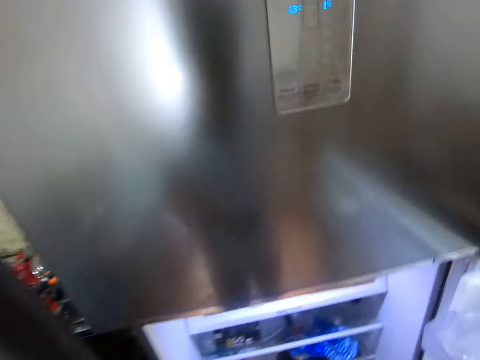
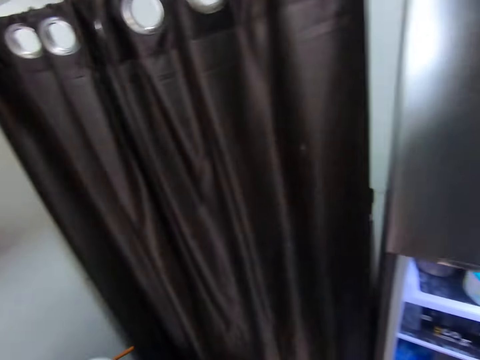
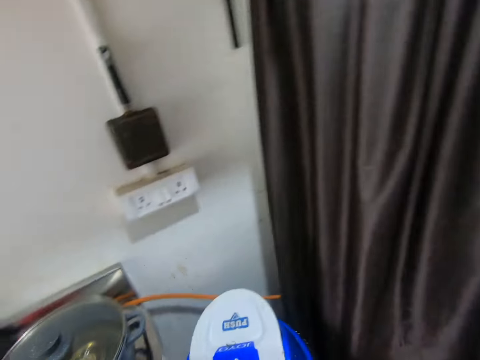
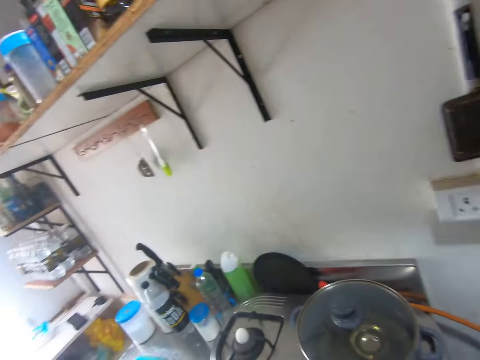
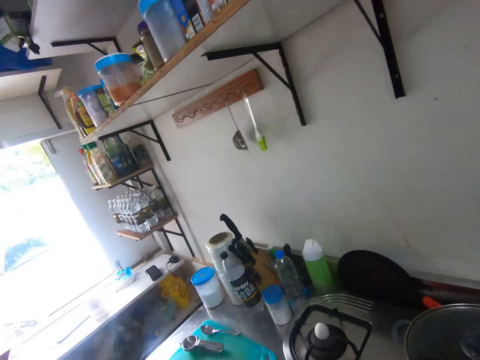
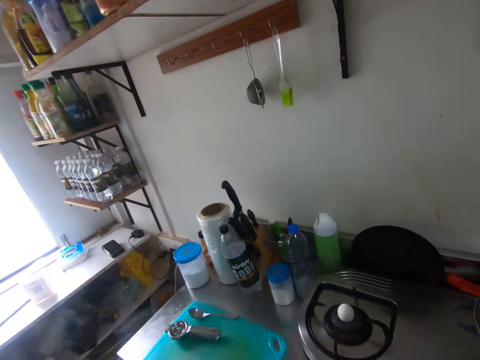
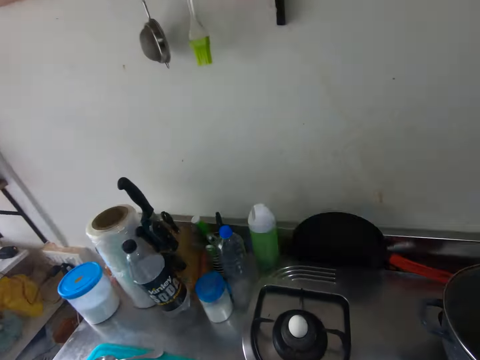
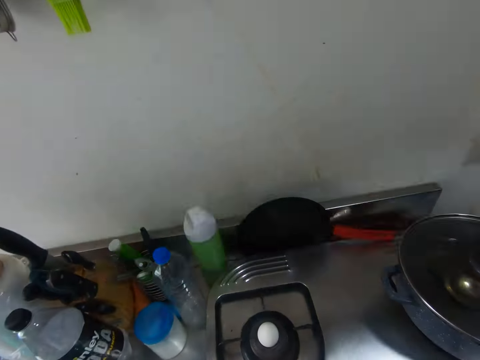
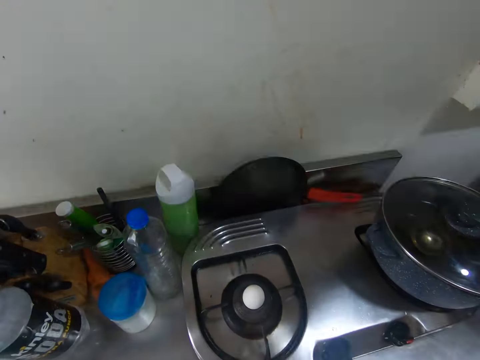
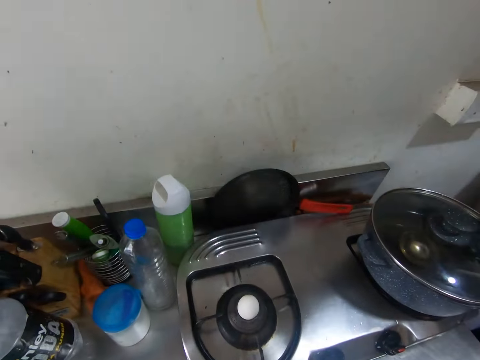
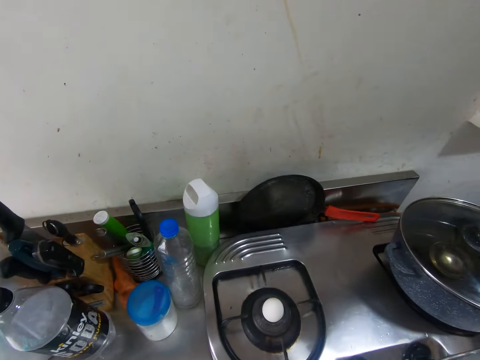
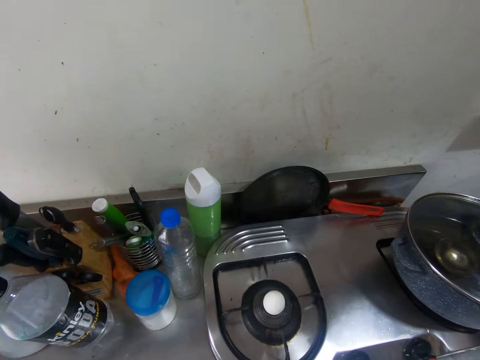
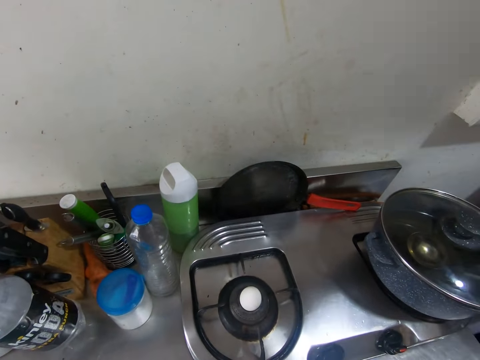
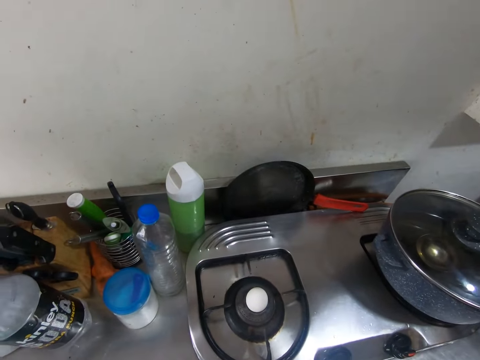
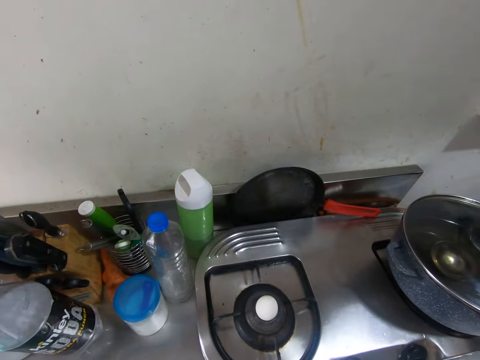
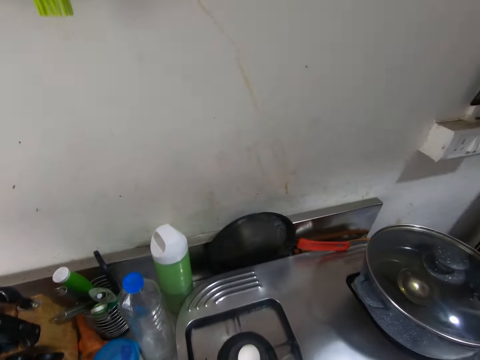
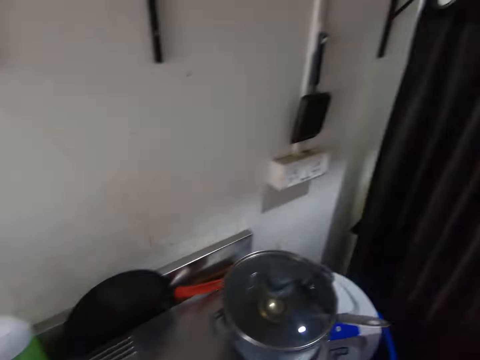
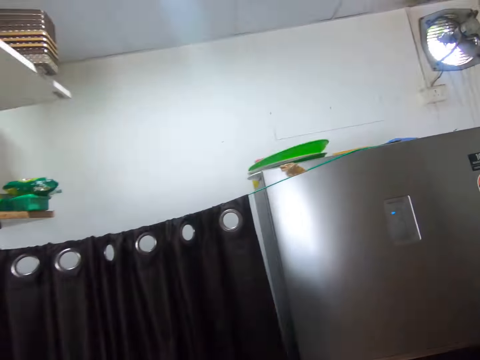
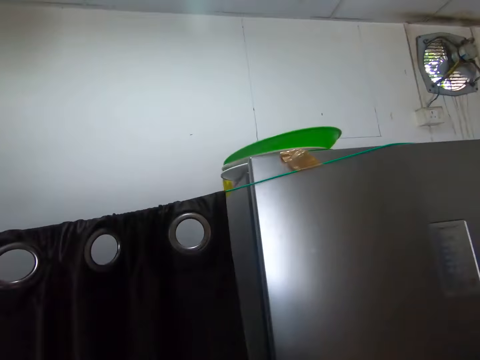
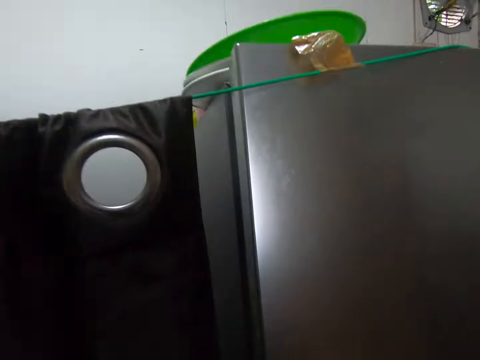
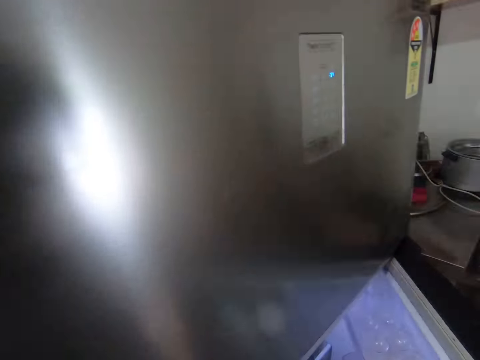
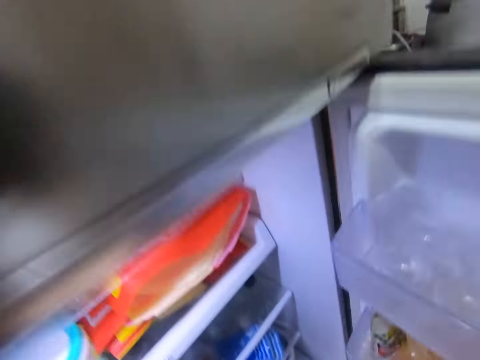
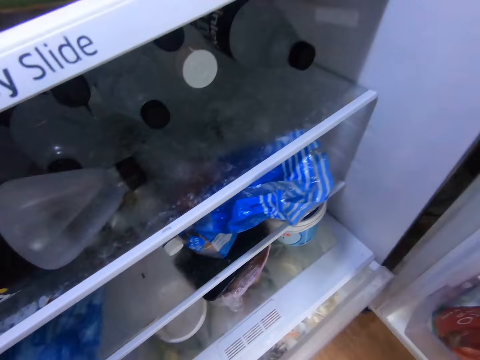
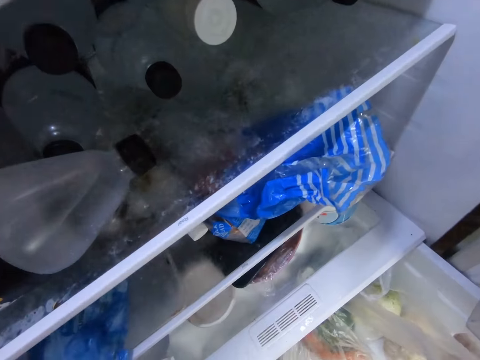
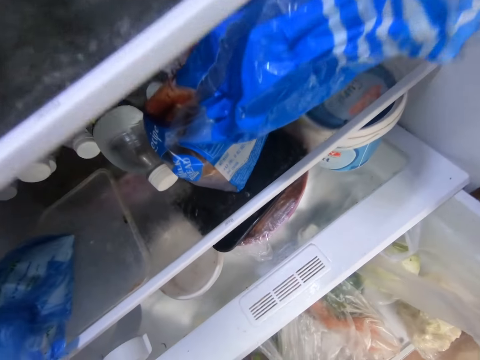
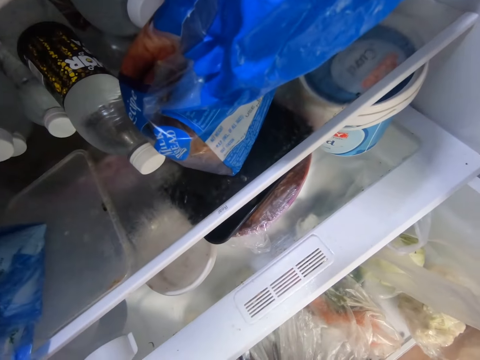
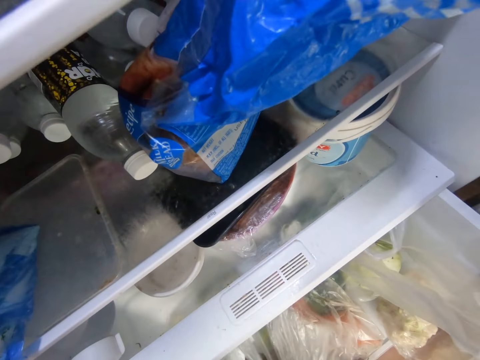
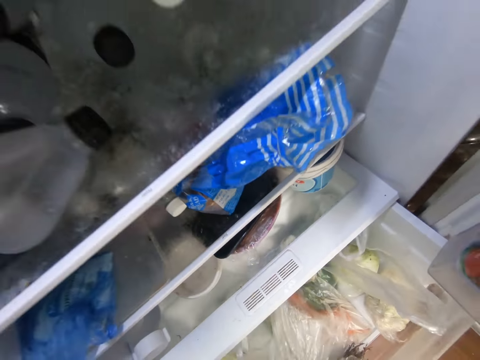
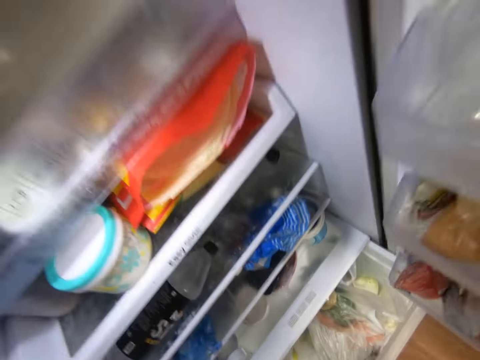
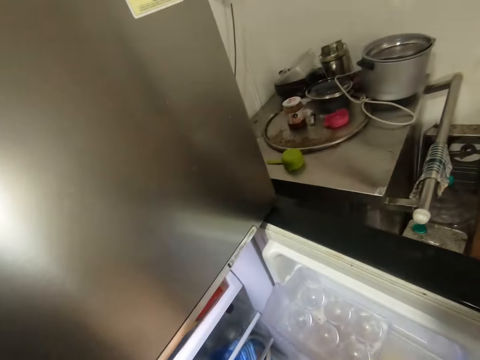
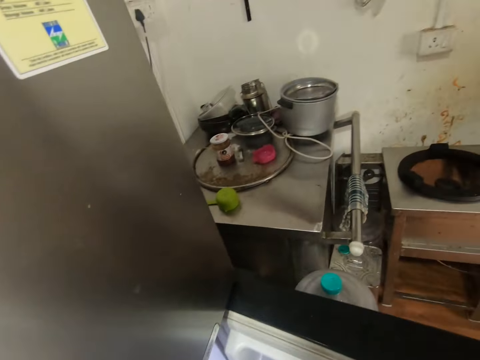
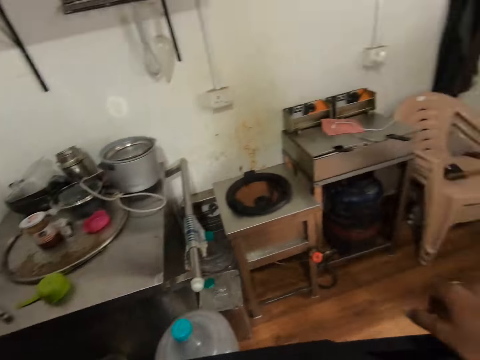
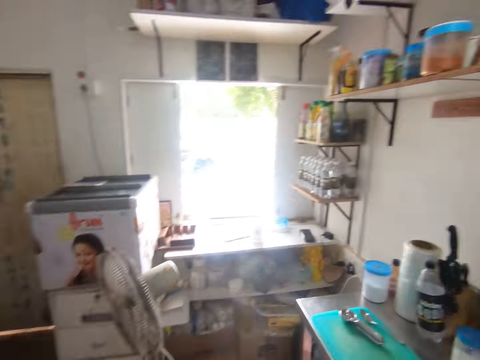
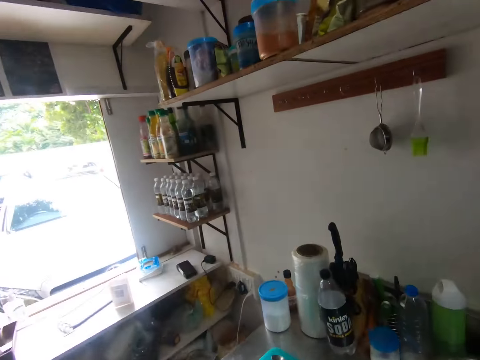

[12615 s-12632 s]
The camera wearer closes the fridge door. He stands by the cooker. He looks around the kitchen. He opens the fridge, opens the fridge crisper, and pulls out a container from the refrigerator with his right hand. He picks up lemons from the crisper.

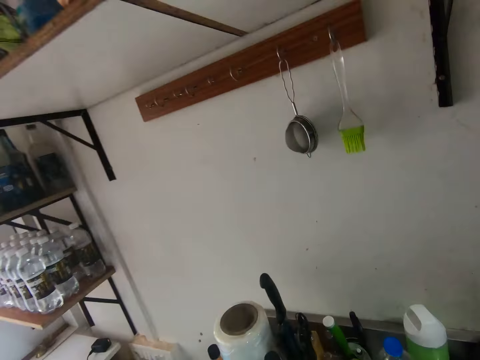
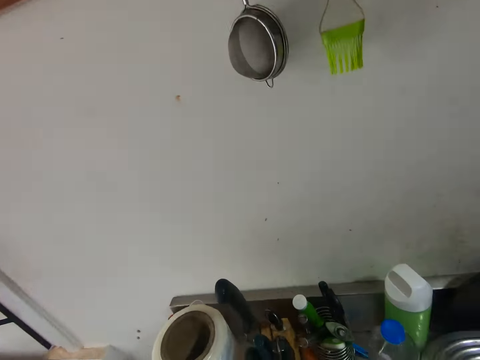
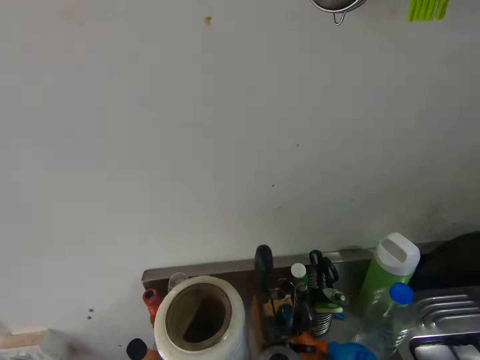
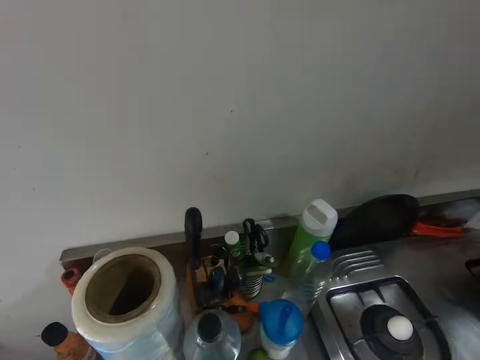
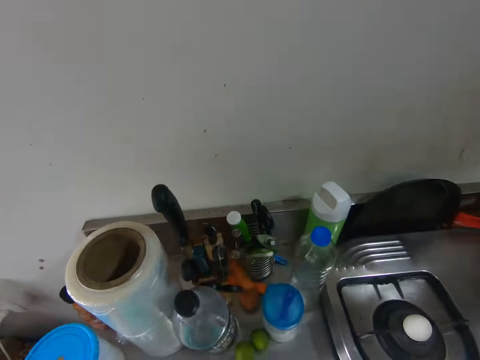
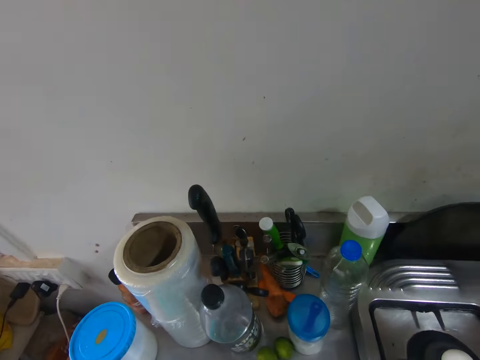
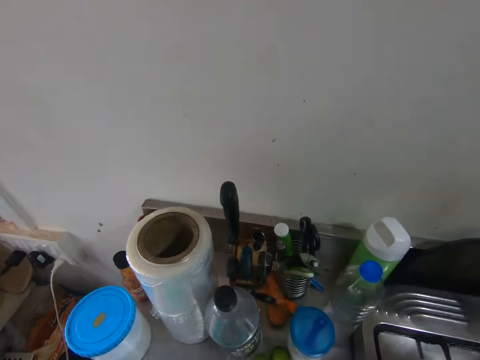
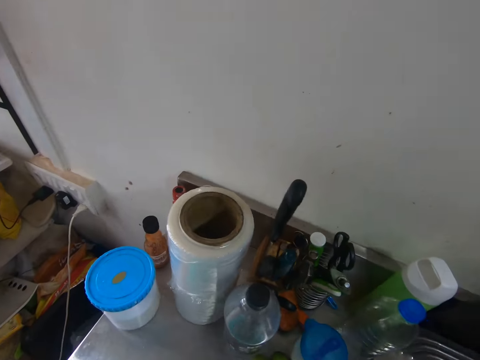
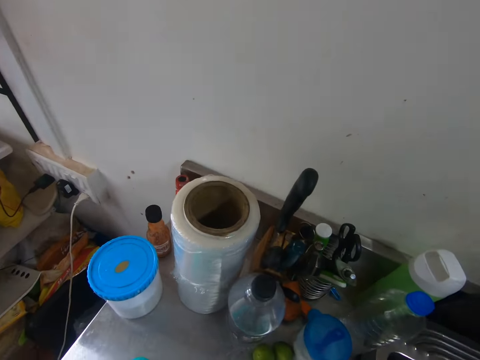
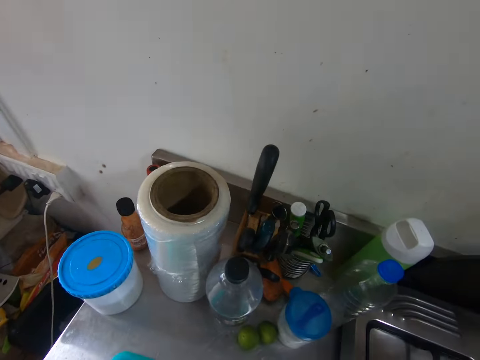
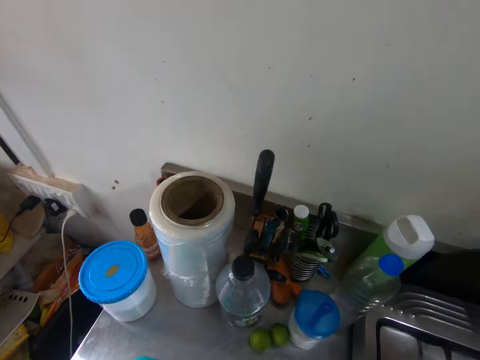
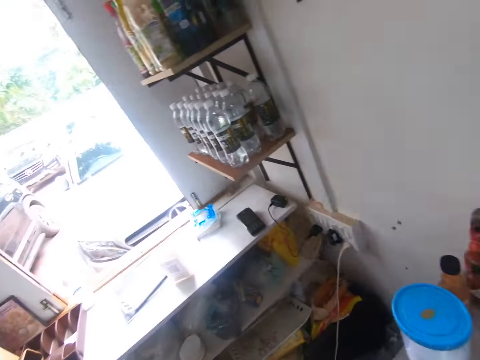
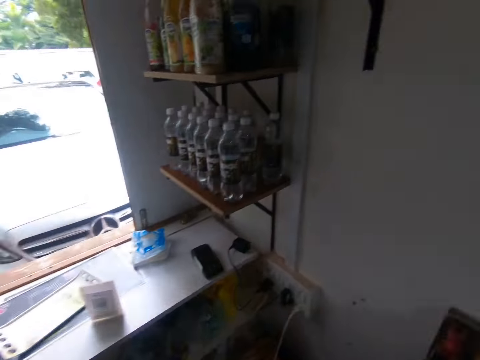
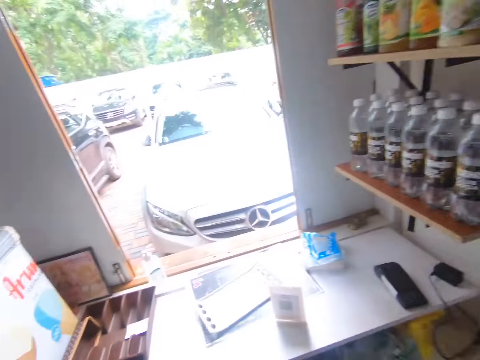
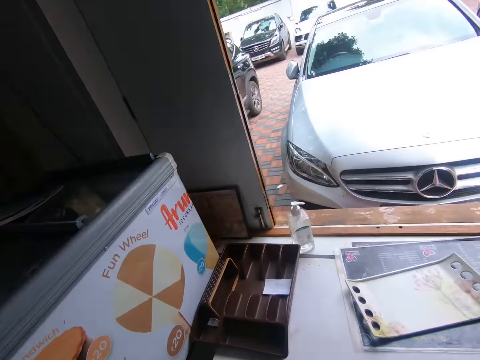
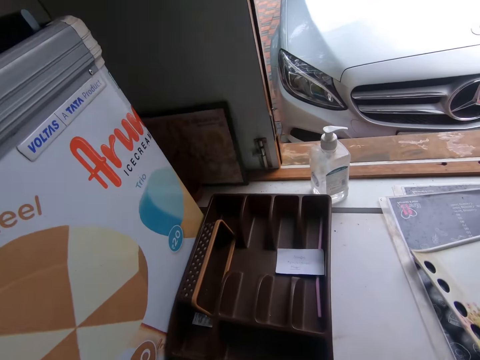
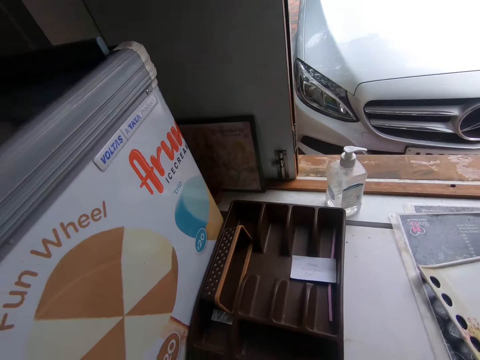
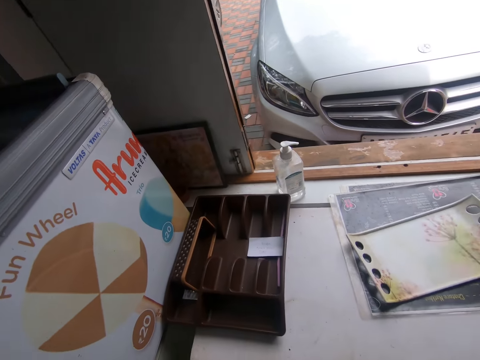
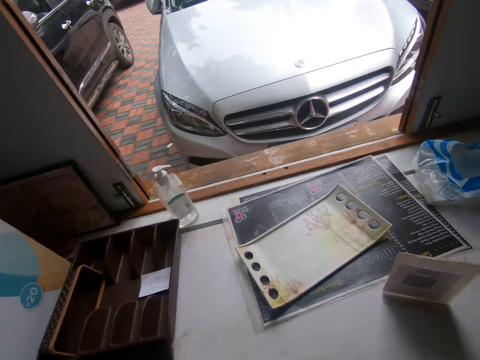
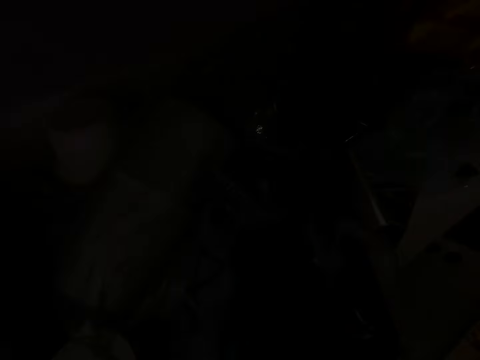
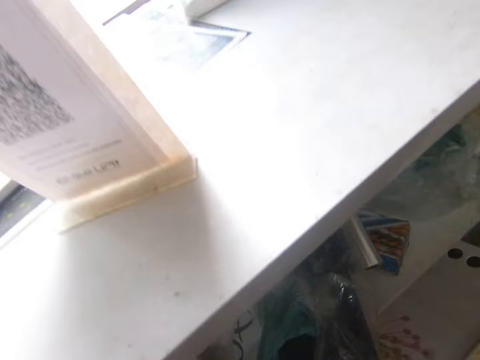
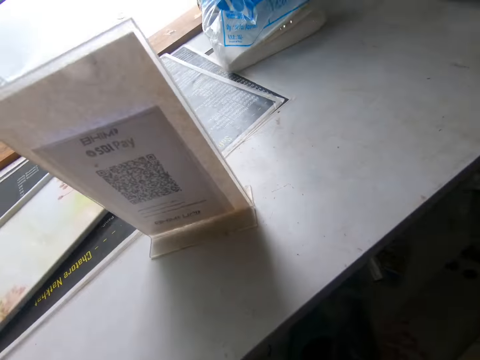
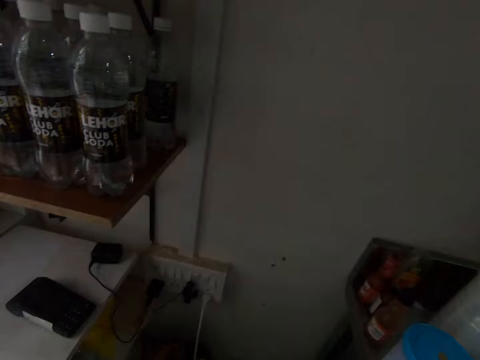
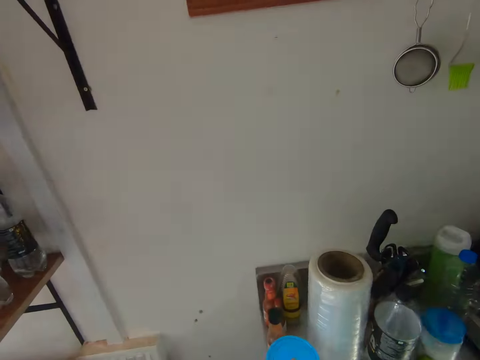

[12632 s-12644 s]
The camera wearer drops the lemons on the table. They look through the window. They stand by the window. They bend down to the cabinet.
